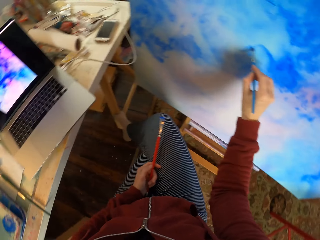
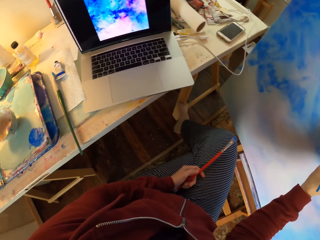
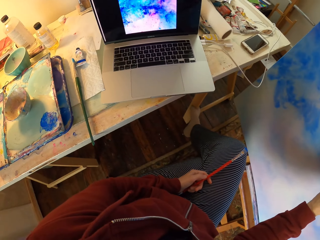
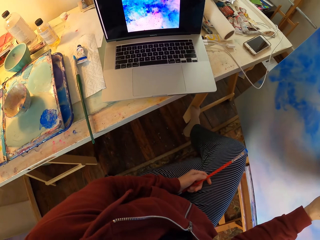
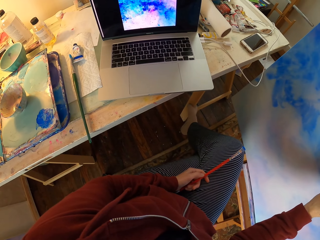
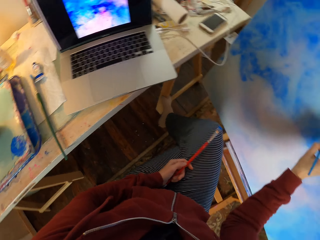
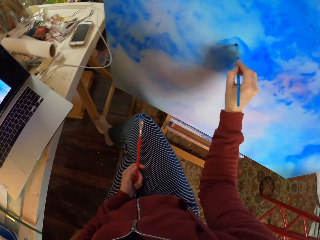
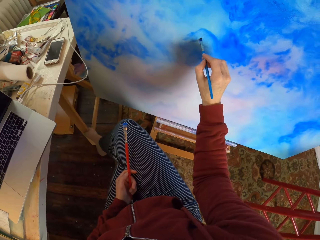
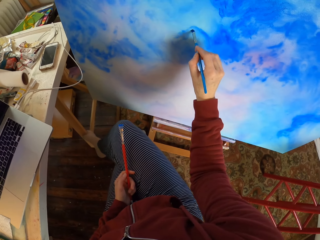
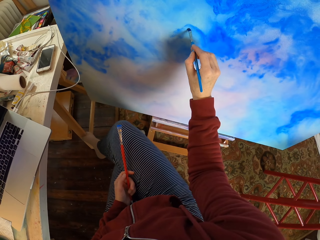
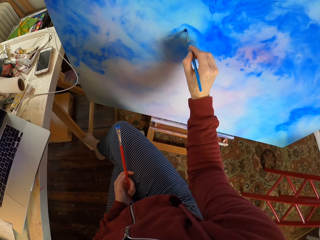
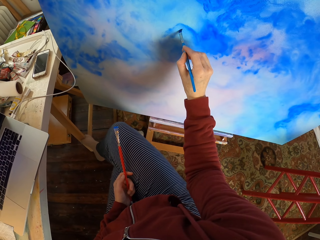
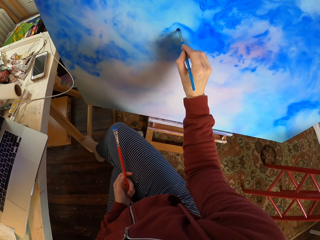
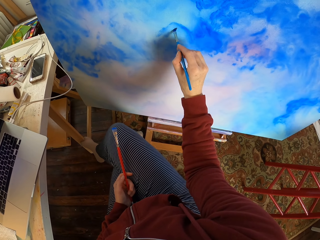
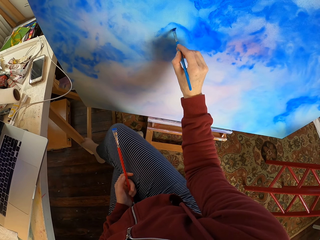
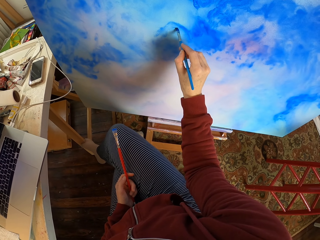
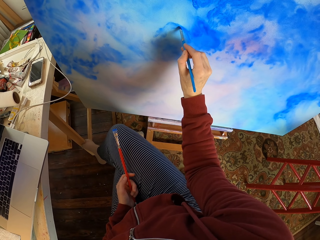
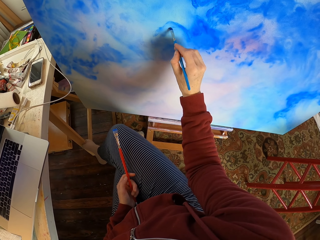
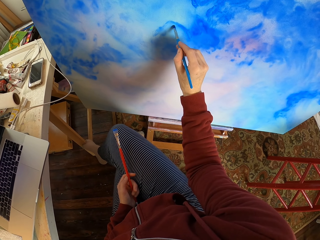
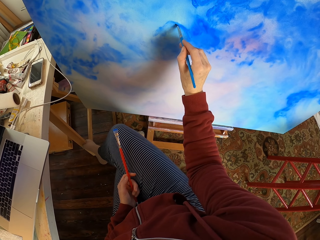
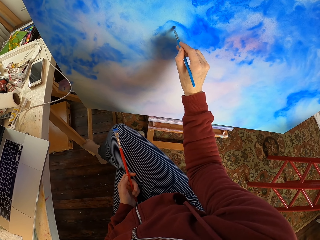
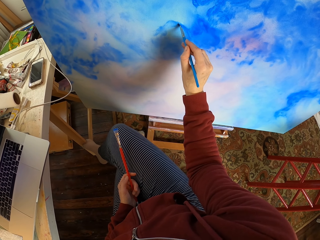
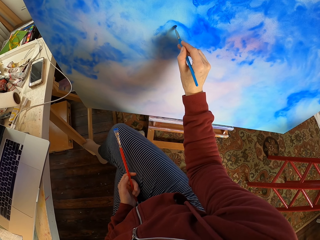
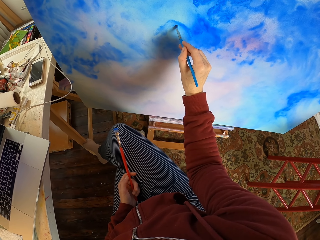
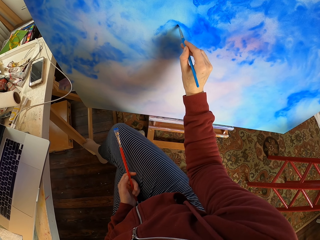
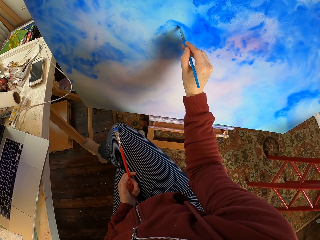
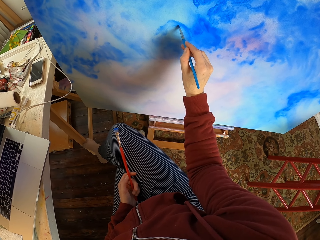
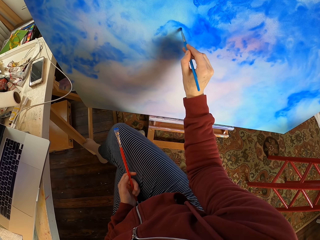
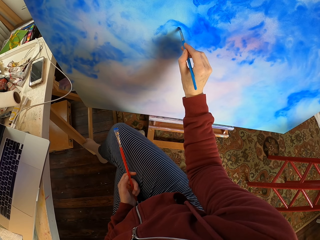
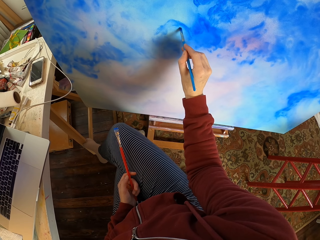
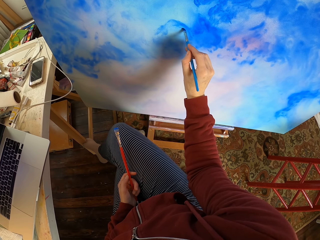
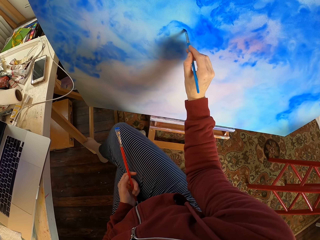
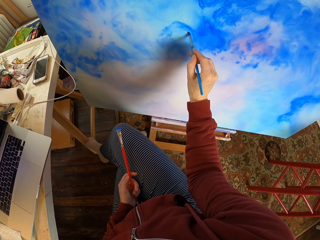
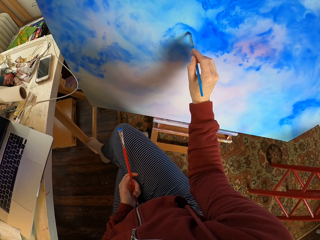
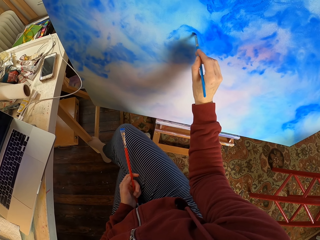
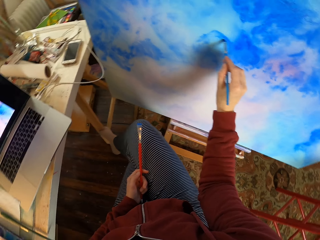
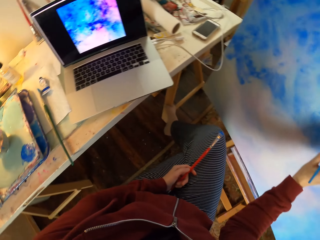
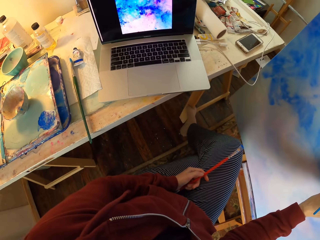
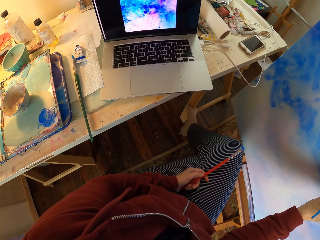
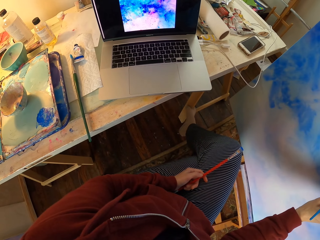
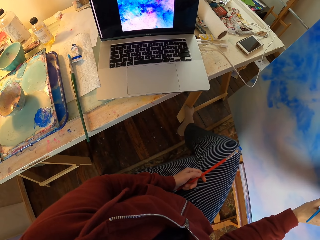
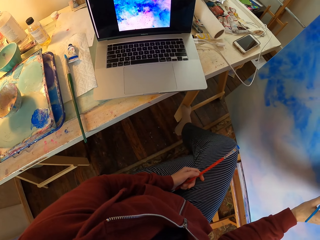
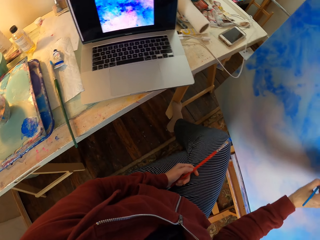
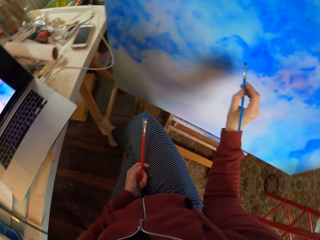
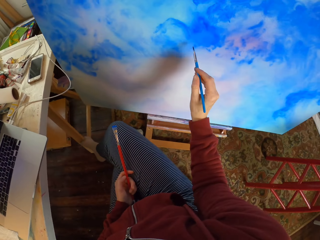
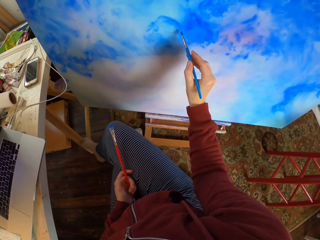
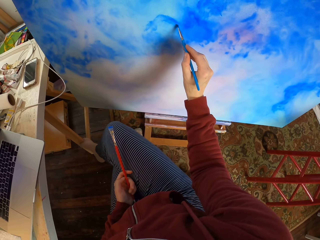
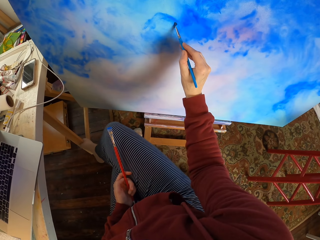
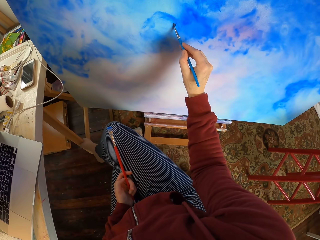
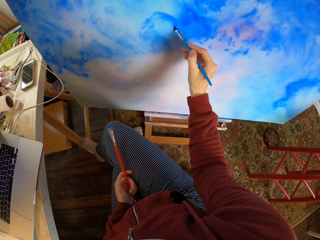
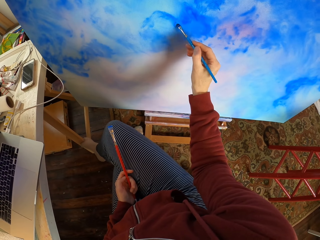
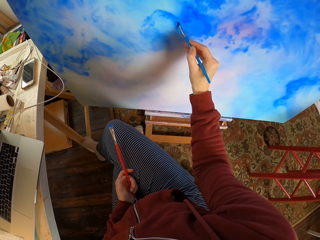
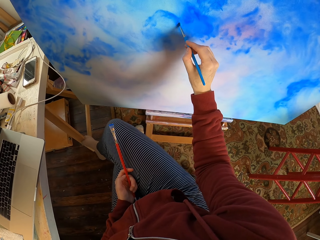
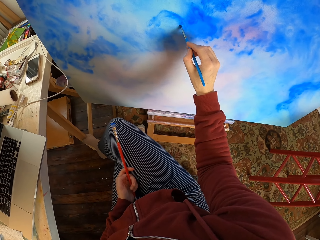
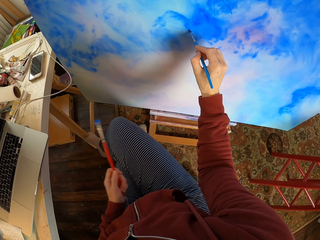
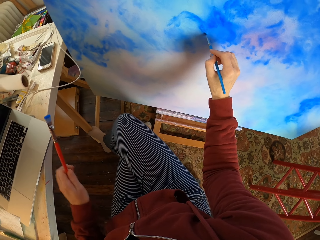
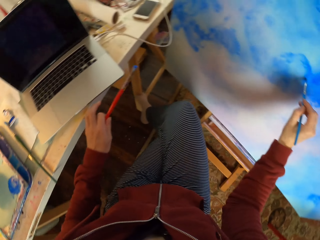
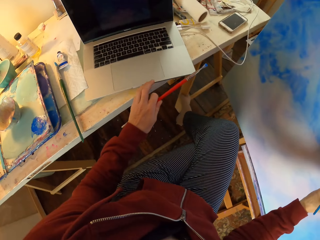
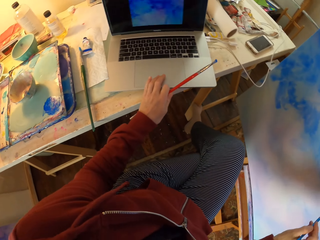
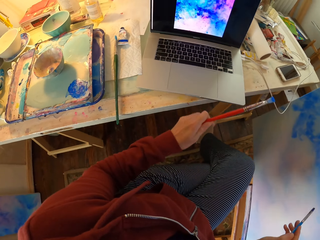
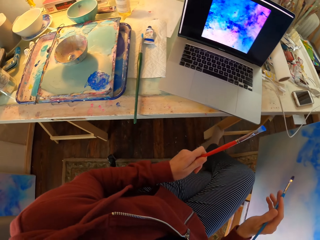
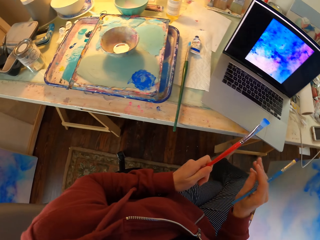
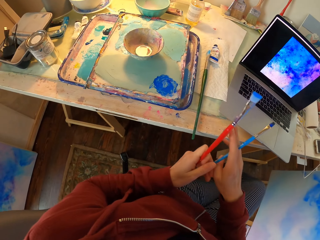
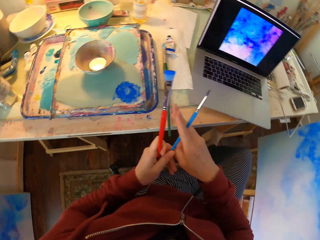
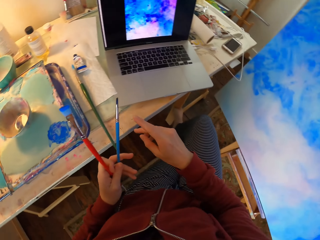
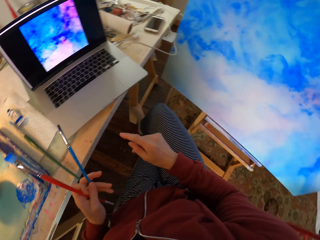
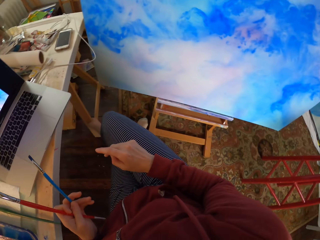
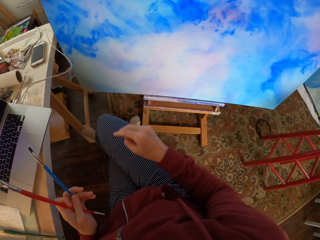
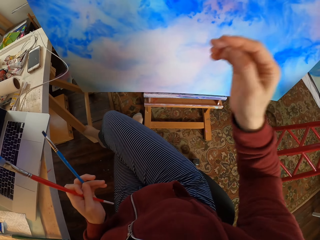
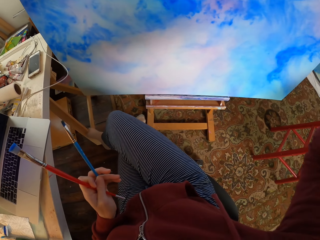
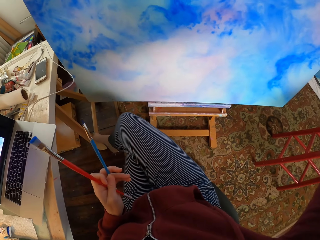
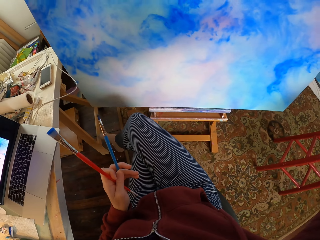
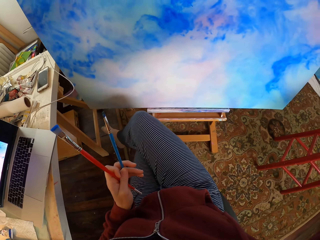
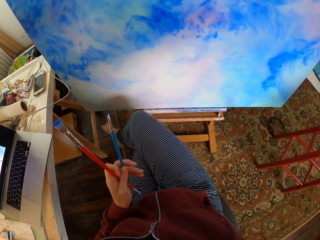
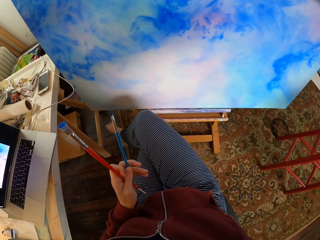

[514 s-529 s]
The camera wearer looks at the laptop. They paint on a canvas board. They look at the laptop. They paint on the canvas board. They tap the laptop.
